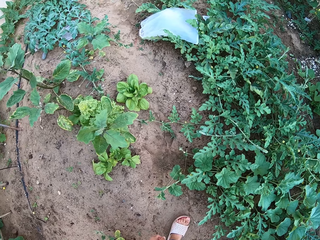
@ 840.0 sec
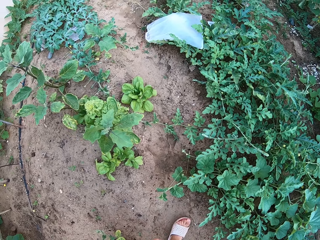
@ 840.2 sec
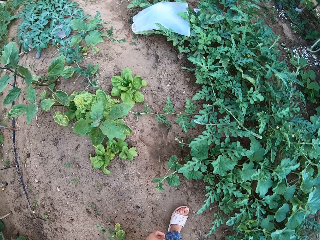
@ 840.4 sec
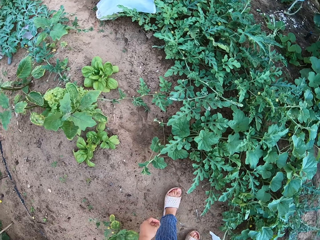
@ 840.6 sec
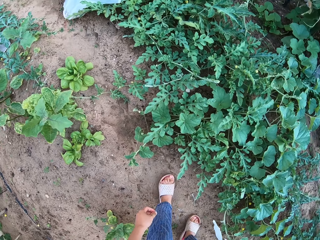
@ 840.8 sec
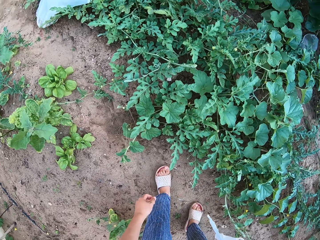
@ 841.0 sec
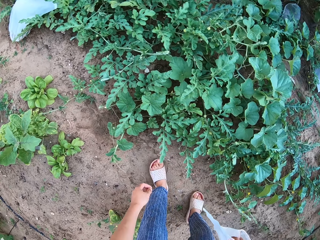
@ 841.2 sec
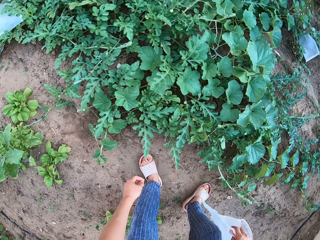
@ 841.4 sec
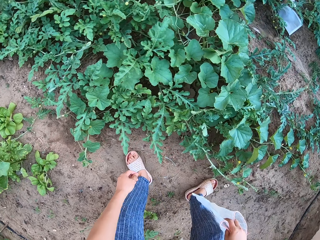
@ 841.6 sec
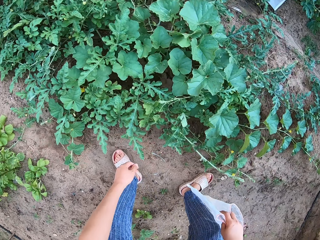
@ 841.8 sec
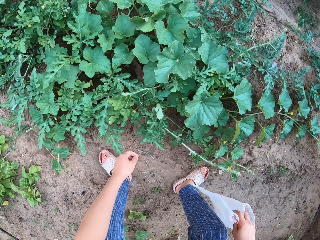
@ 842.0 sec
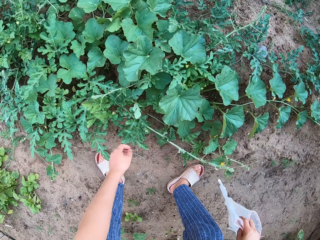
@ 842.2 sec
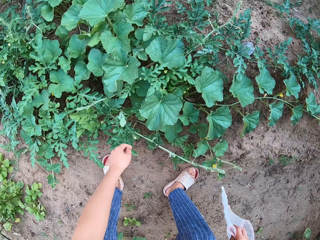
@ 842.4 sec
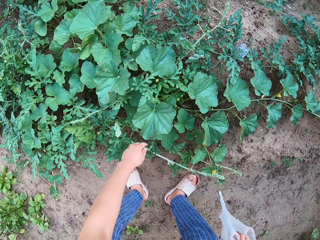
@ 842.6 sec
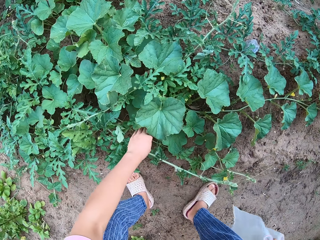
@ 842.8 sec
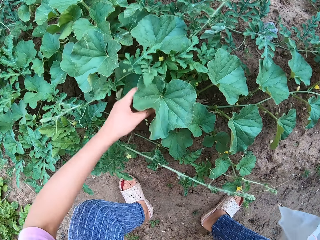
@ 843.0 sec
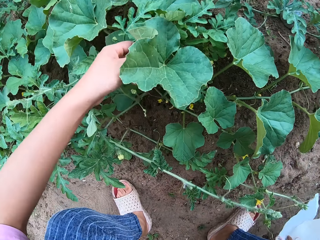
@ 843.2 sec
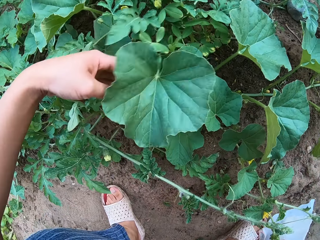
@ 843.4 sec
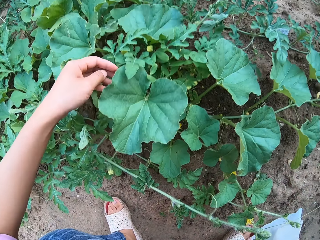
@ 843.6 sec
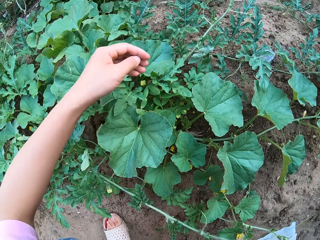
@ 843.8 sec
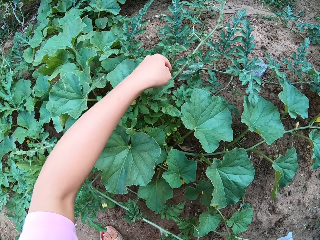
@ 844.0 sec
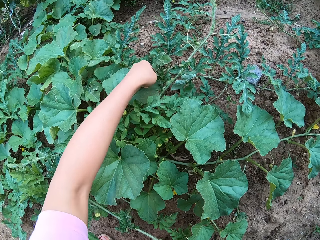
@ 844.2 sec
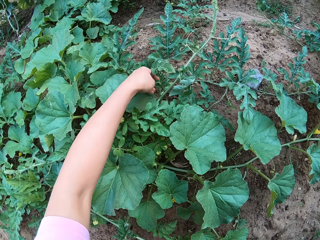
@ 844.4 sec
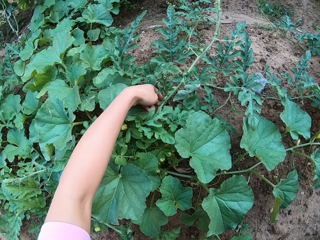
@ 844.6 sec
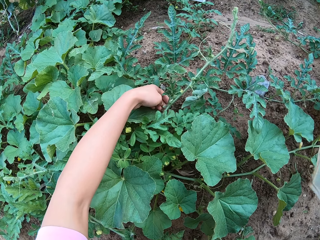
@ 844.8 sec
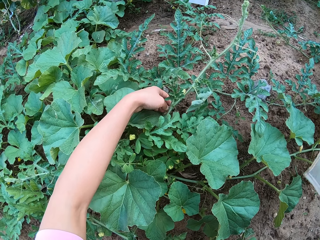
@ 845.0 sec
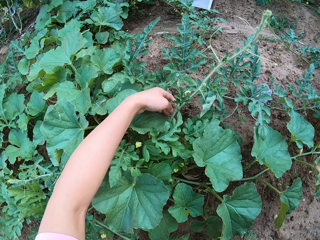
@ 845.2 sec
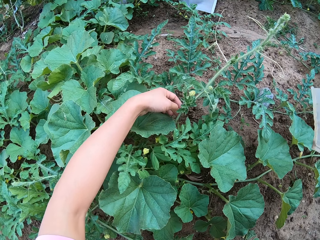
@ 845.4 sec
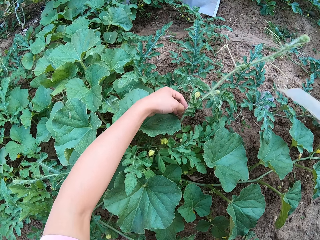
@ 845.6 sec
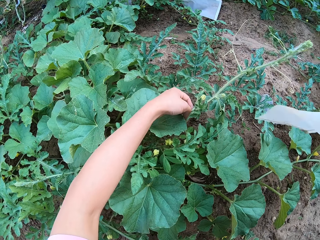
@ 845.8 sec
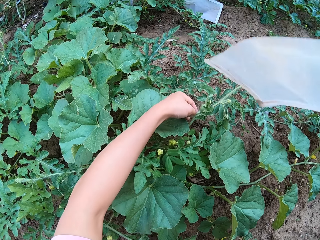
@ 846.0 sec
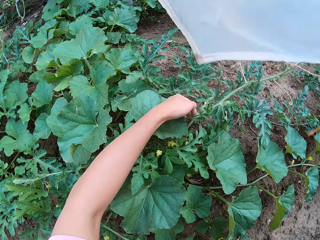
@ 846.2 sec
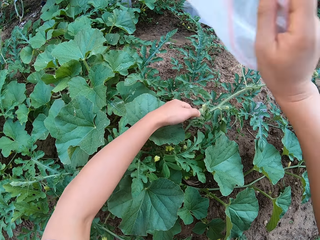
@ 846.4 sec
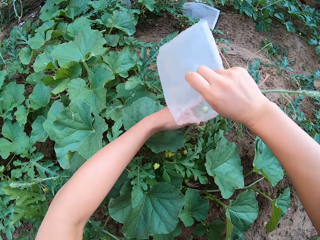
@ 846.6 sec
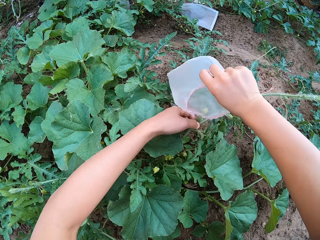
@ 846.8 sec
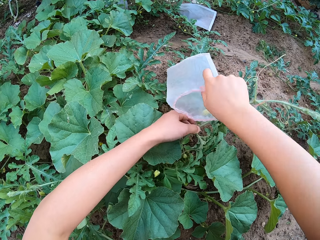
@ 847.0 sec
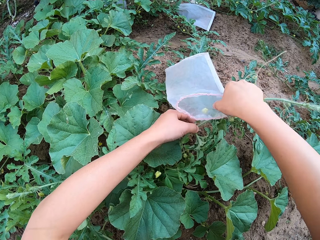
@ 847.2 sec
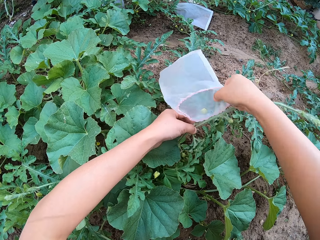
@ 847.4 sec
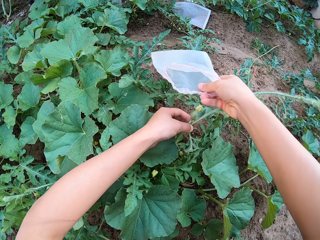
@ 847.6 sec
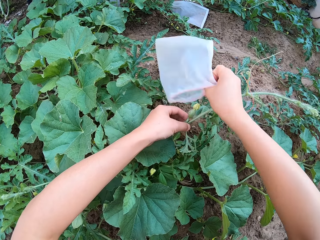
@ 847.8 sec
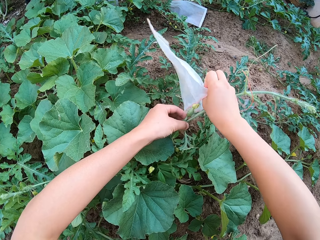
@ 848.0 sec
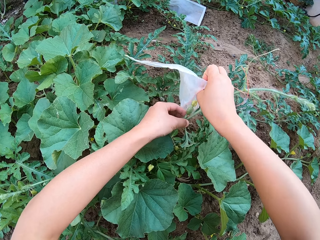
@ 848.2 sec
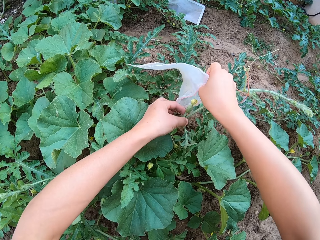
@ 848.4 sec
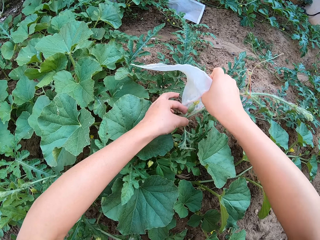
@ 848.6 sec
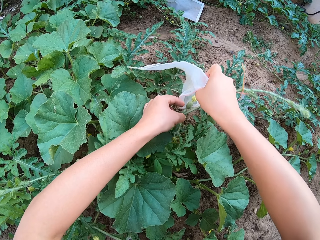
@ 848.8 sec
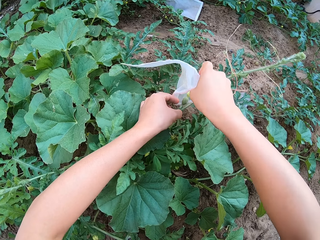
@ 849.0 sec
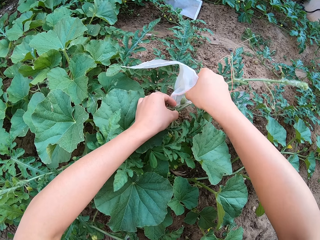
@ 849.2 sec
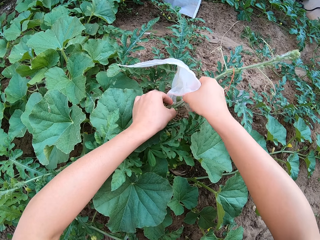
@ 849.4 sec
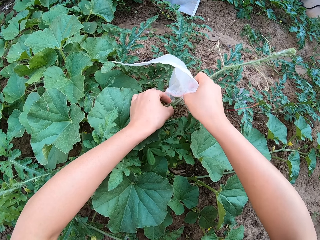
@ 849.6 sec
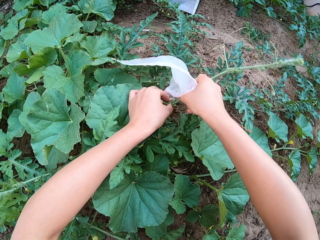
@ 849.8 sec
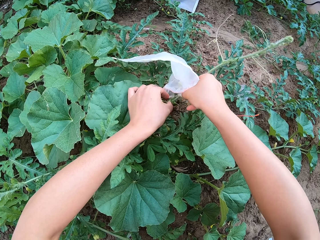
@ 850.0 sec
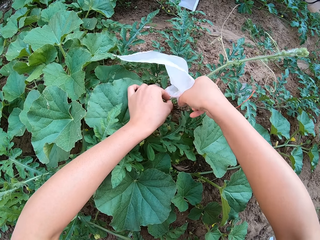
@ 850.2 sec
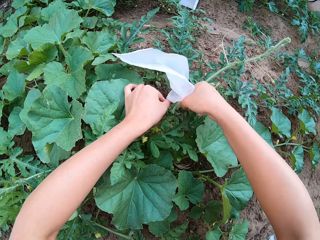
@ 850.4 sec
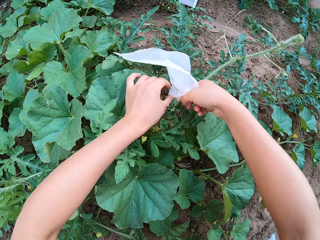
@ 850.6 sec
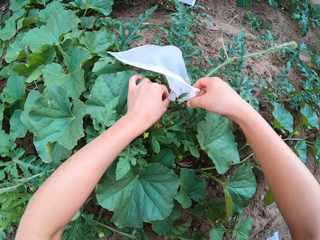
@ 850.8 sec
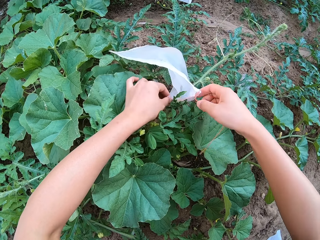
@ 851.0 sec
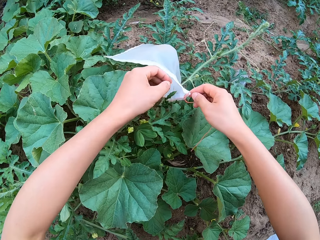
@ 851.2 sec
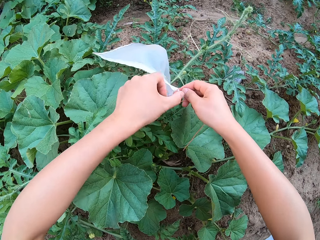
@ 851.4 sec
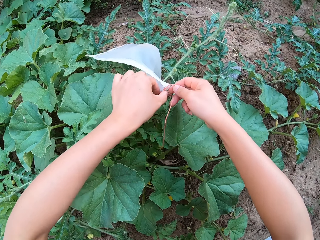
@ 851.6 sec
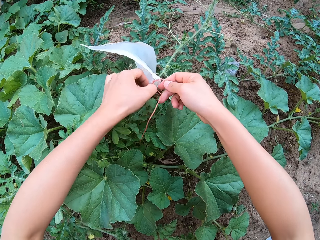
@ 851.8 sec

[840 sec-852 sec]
The camera wearer stares around on a watermelon garden. They touch the plant stem. They dress the fruit with a moisture bag.

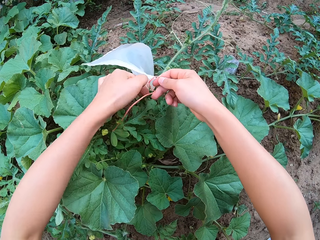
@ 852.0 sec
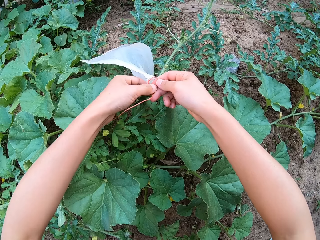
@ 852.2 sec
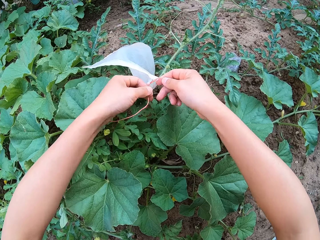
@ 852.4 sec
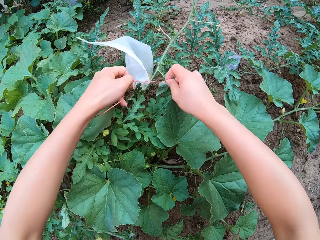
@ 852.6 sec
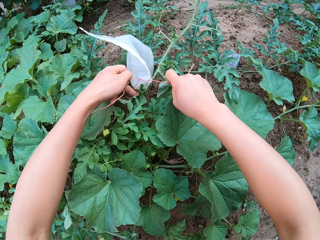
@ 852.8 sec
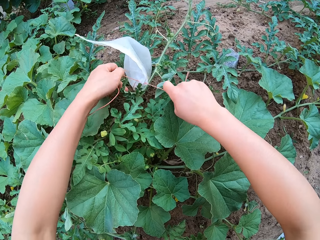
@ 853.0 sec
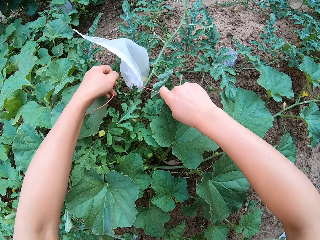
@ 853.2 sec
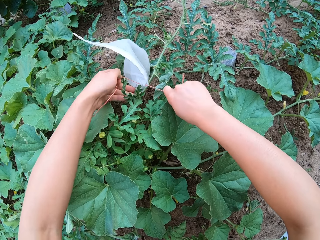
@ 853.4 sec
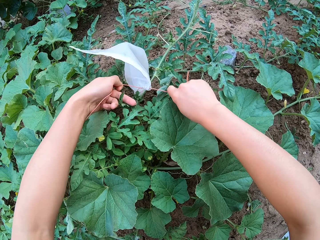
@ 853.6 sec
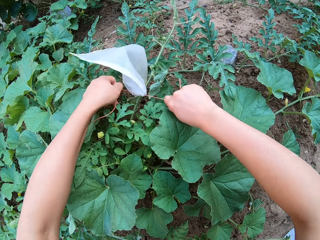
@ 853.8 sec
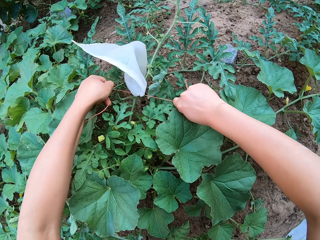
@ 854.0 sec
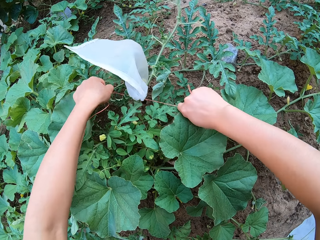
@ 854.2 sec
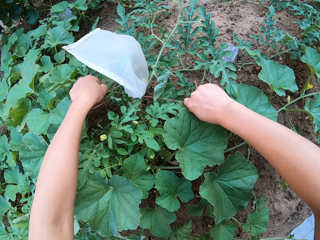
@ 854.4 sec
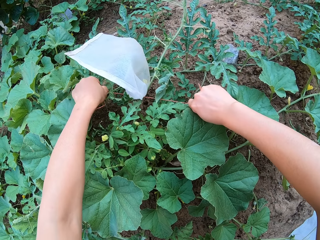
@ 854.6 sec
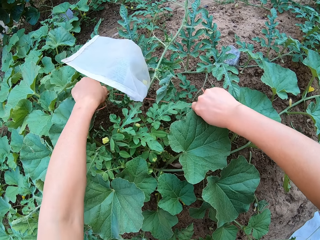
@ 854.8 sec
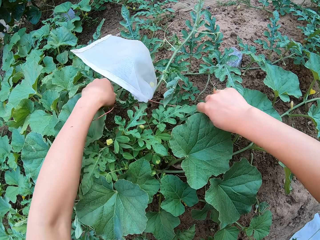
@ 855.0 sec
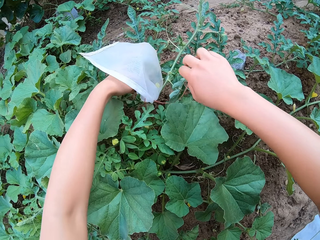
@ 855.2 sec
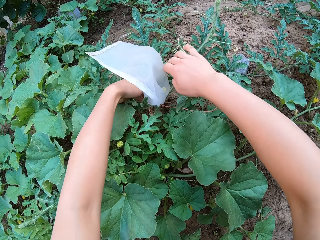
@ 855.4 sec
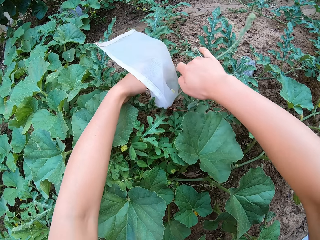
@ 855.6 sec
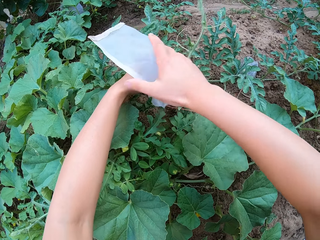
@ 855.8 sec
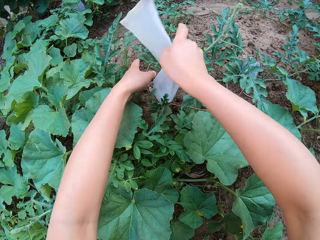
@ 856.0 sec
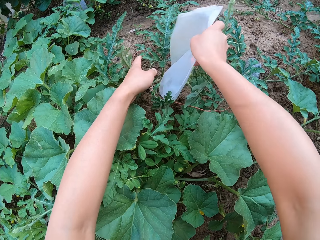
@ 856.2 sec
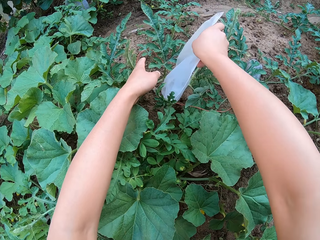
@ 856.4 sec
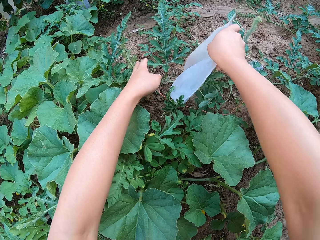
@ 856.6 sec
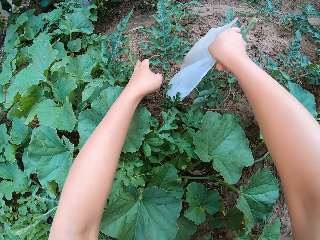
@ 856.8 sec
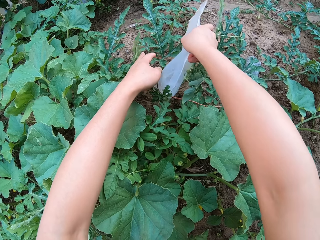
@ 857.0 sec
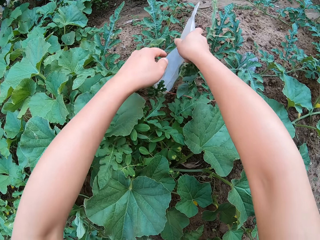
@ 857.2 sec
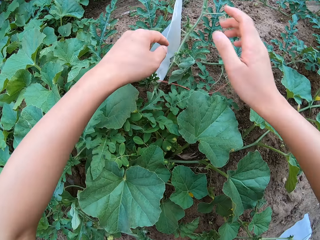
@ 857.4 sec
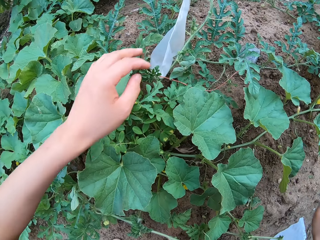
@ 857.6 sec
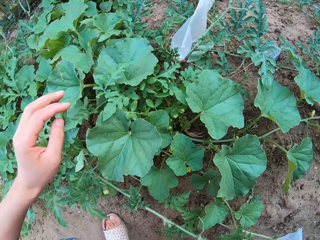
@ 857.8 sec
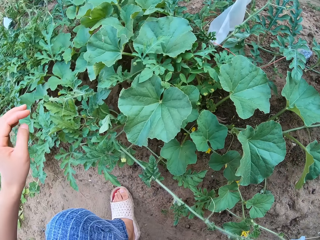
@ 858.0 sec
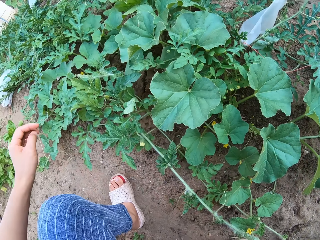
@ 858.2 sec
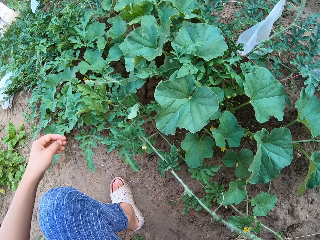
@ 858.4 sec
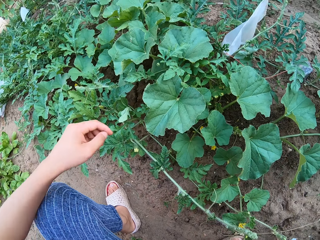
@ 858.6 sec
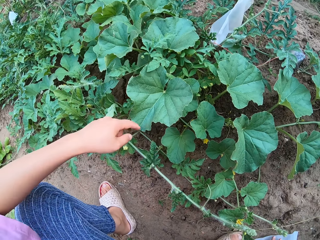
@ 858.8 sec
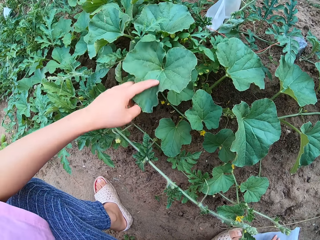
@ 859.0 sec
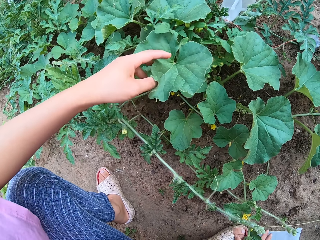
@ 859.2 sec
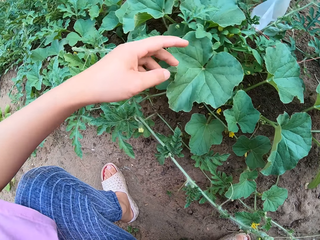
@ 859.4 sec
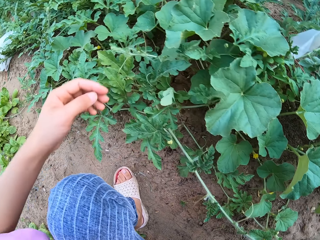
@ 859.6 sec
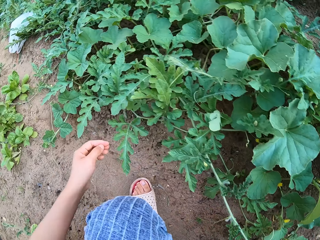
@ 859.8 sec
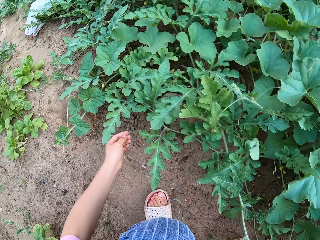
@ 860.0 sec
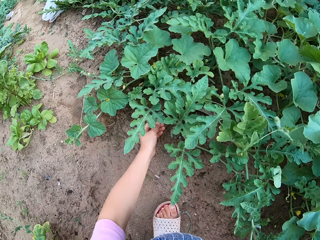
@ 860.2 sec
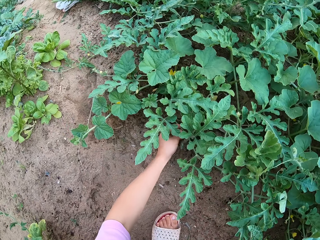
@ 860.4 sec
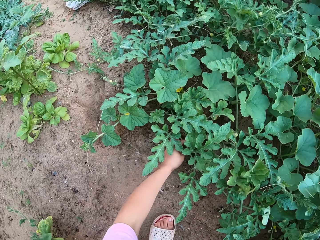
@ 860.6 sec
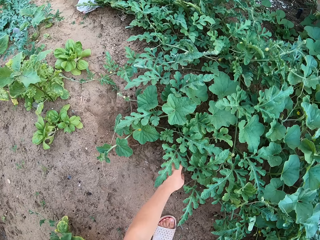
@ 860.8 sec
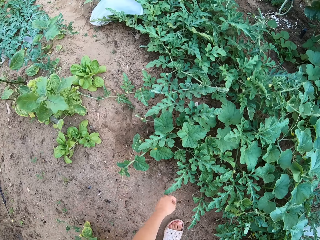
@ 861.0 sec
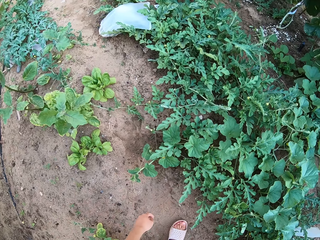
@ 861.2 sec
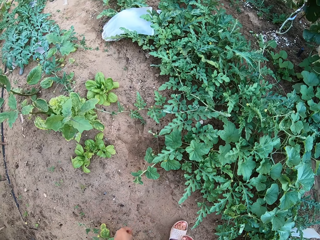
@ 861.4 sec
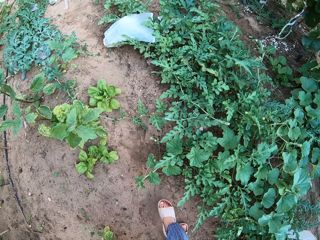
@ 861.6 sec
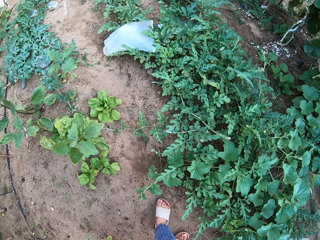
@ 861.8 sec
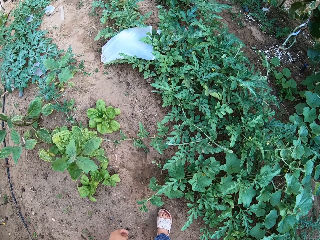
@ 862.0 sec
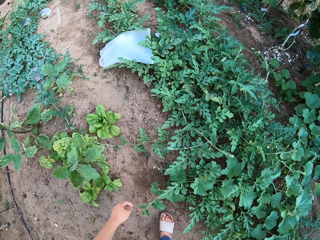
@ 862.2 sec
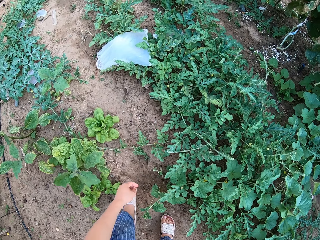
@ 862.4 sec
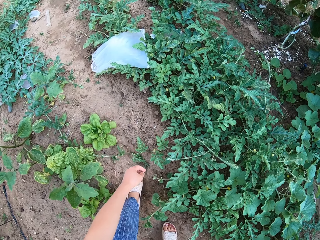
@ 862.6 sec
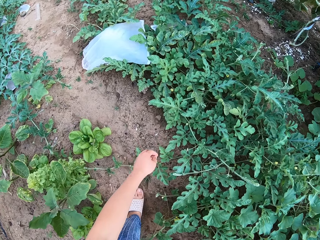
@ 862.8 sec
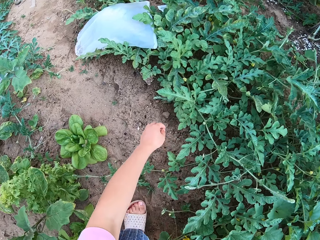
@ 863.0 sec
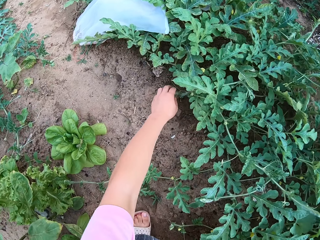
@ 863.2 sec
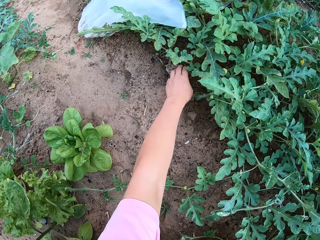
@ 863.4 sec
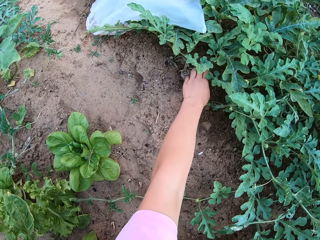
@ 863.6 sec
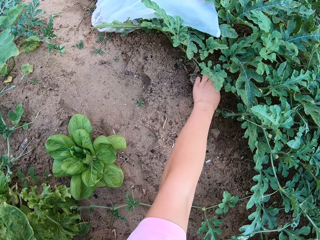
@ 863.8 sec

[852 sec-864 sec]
The camera wearer troops a watermelon fruit in a transparent polythene bag. They stare around on the watermelon garden. They grab the watermelon plant leaves. They walk around.
